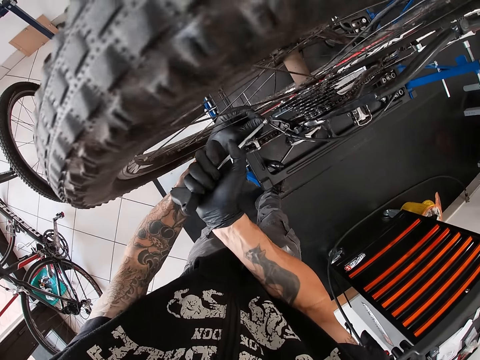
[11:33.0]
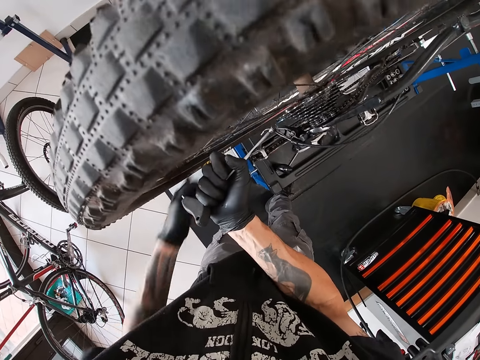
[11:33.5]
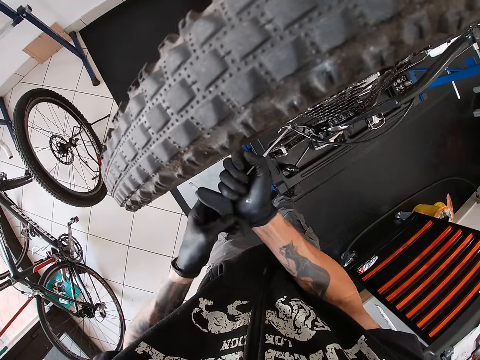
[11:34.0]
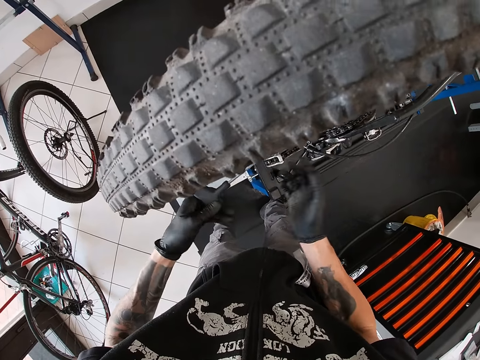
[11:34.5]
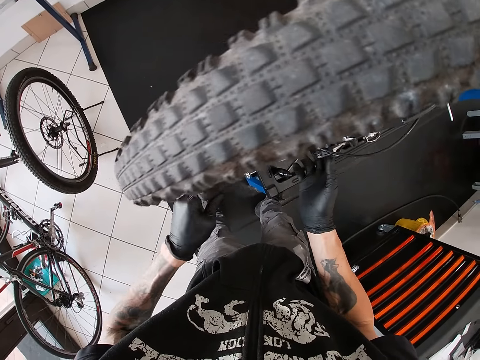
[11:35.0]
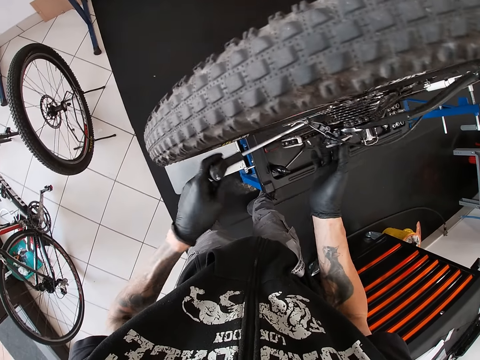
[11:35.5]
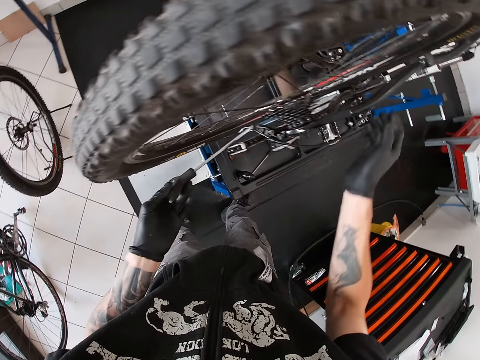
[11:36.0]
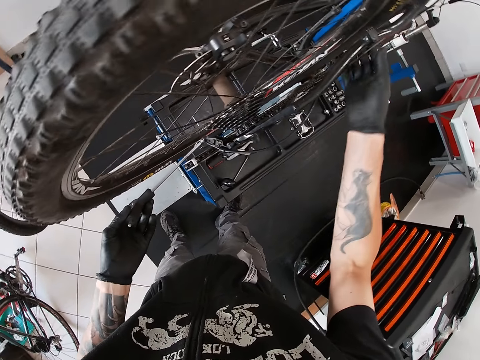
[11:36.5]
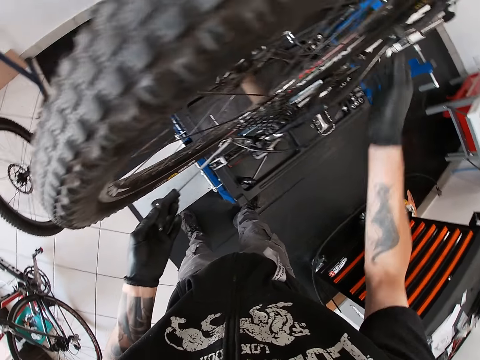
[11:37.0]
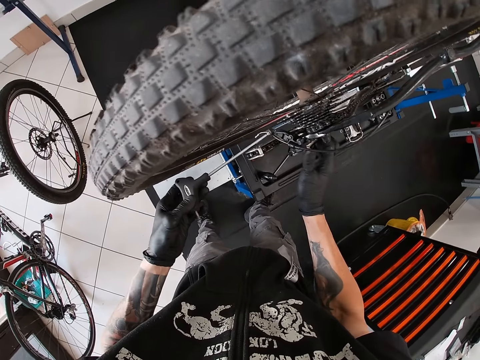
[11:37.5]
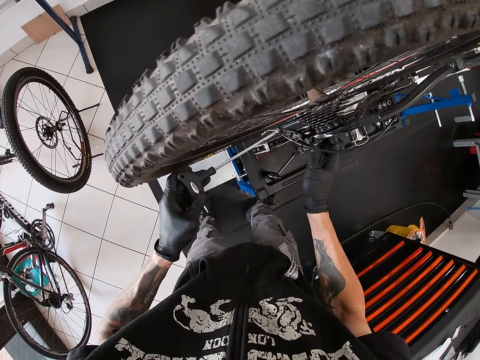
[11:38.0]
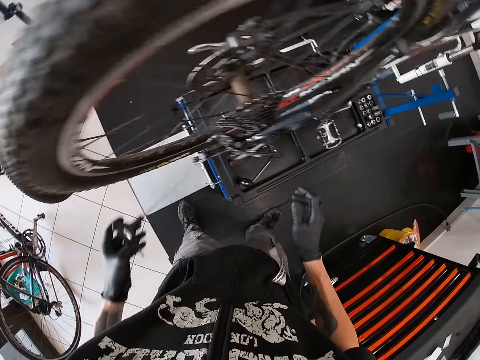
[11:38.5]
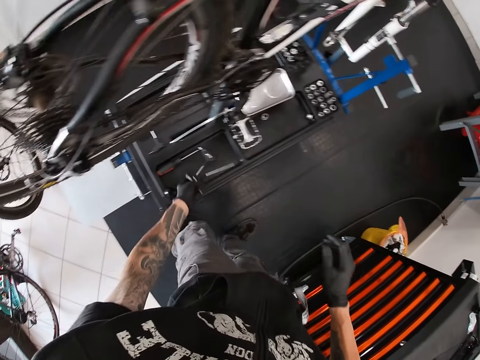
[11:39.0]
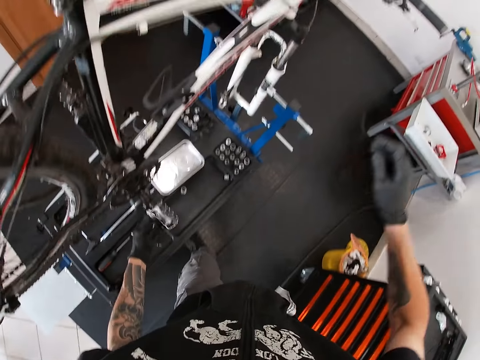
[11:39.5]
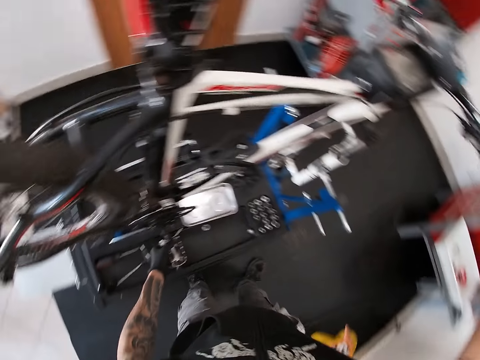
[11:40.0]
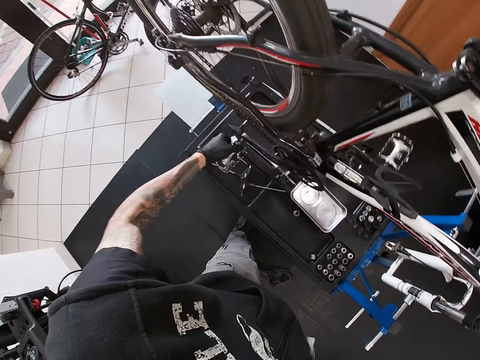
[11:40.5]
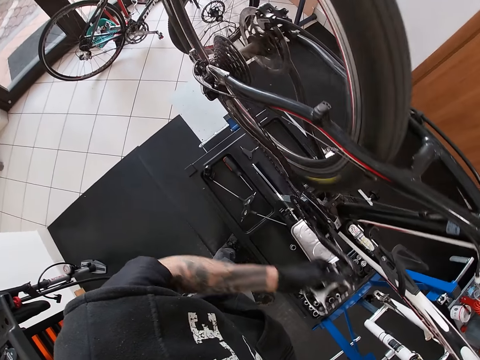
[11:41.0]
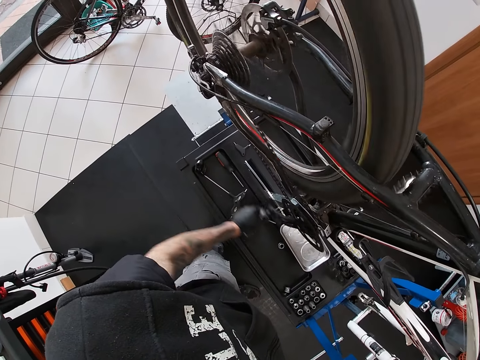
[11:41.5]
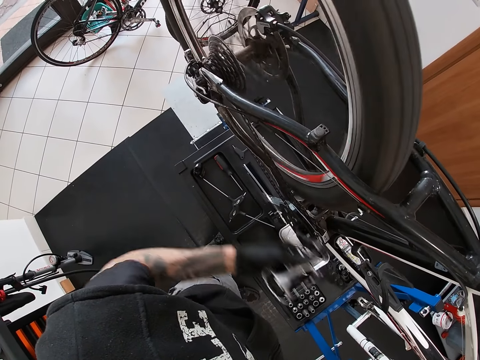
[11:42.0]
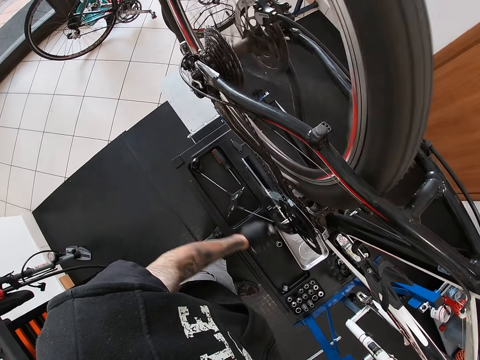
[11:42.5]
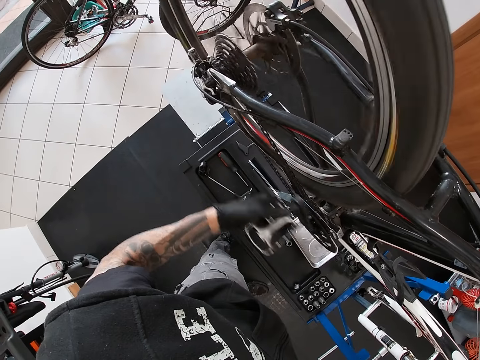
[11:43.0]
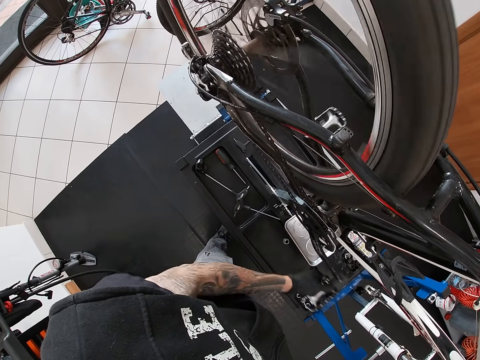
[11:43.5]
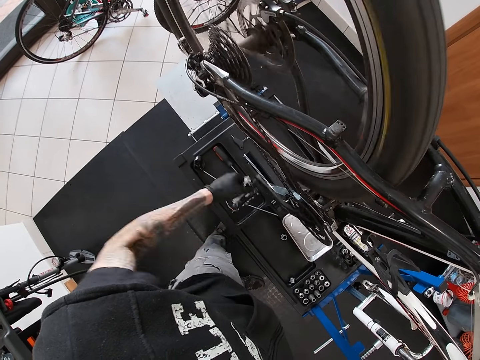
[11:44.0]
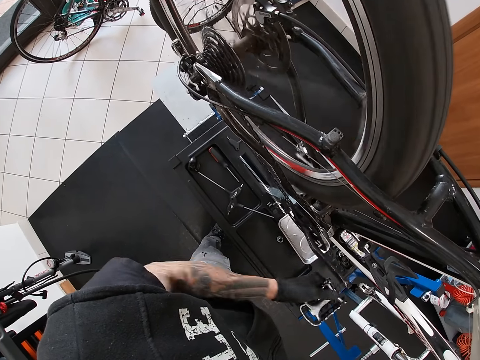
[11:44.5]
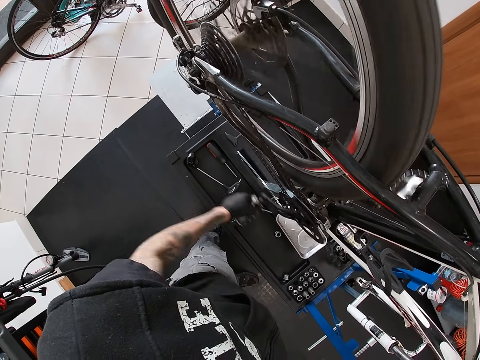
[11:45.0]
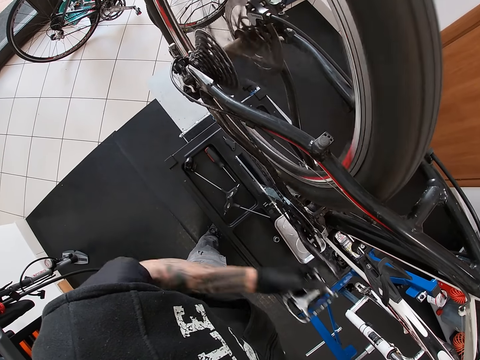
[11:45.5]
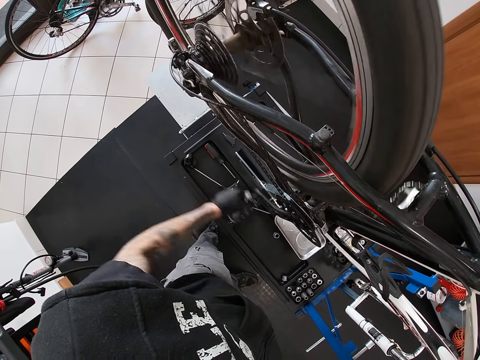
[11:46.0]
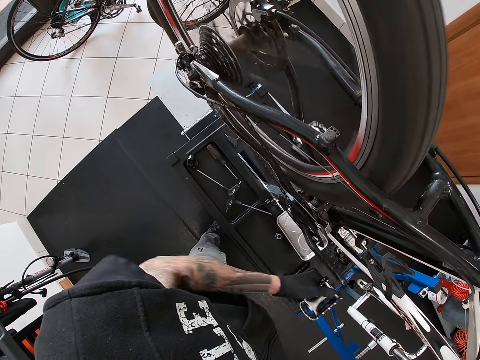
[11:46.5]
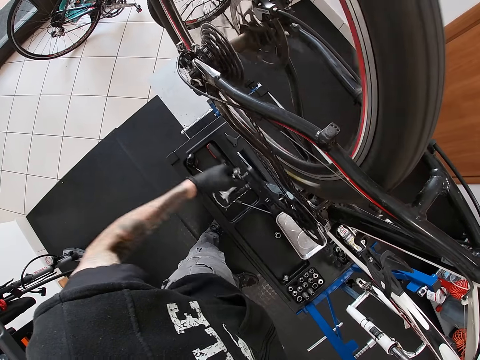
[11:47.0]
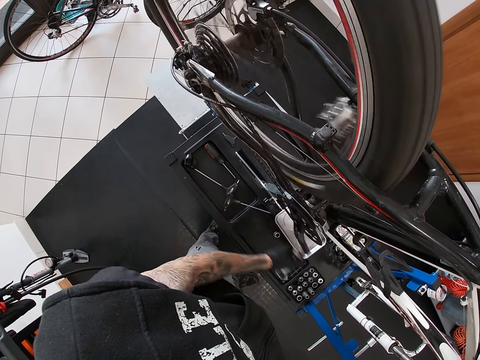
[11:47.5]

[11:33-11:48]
The camera wearer holds a bicycle wire. He drops the wrench in the toolbox with his left hand. He turns the pedal of the bicycle with his left hand and holds the handle bar of the bicycle with his right hand.

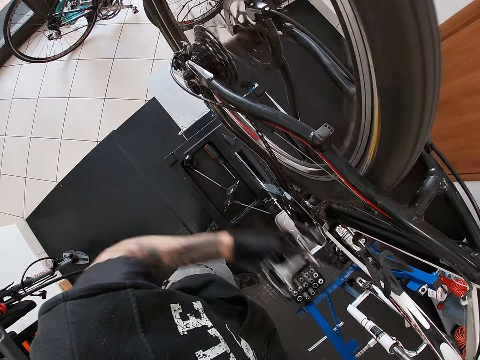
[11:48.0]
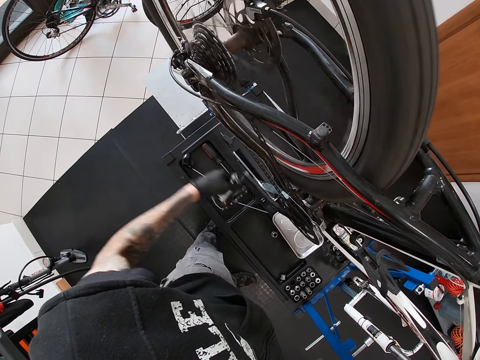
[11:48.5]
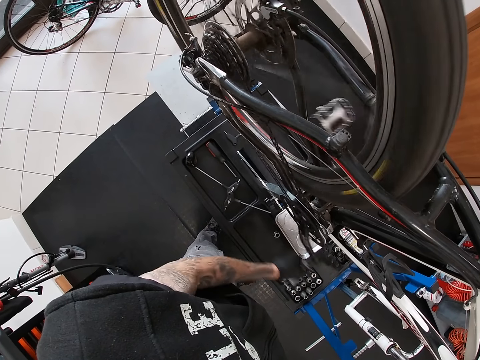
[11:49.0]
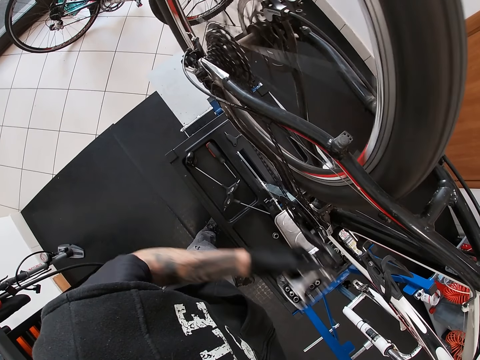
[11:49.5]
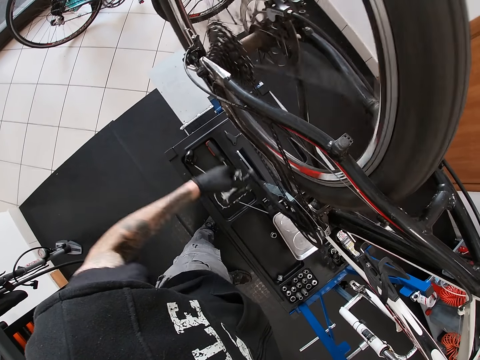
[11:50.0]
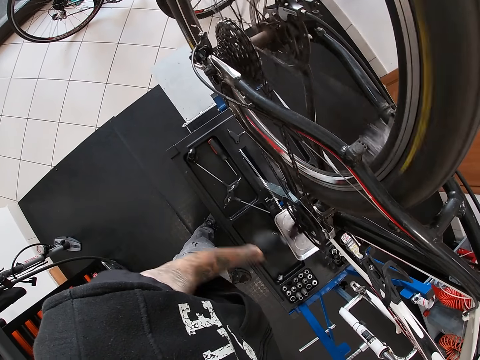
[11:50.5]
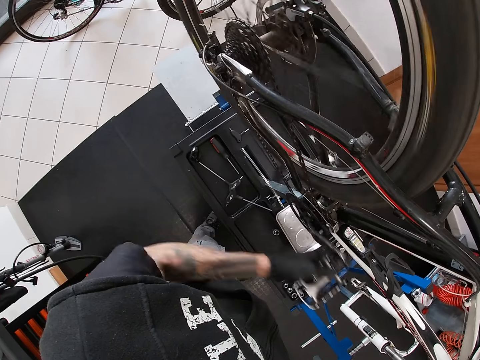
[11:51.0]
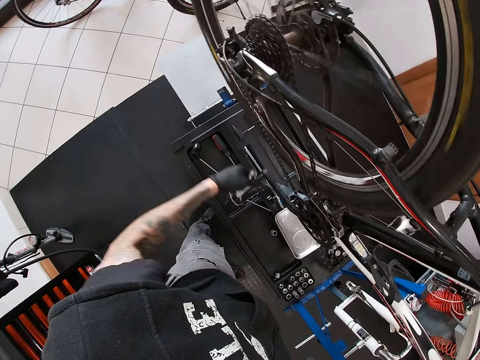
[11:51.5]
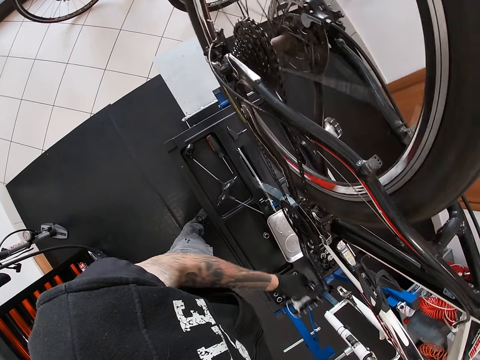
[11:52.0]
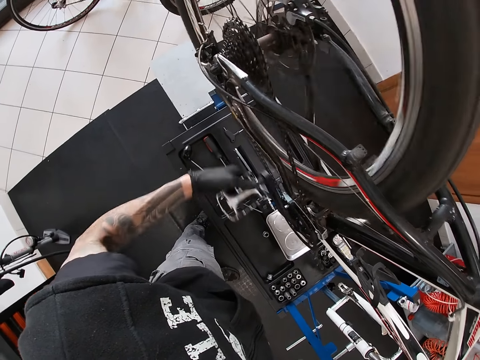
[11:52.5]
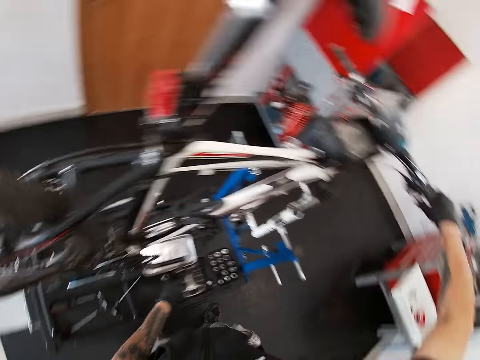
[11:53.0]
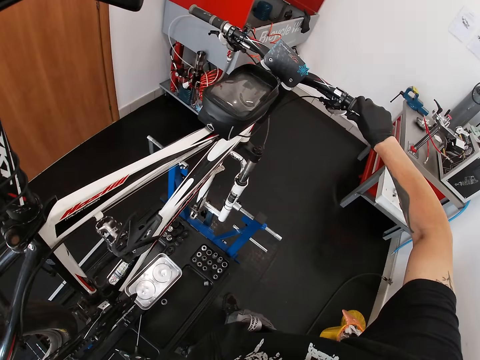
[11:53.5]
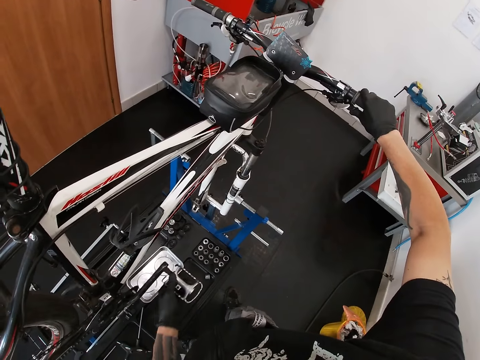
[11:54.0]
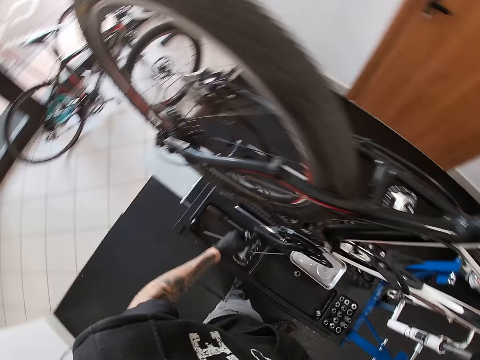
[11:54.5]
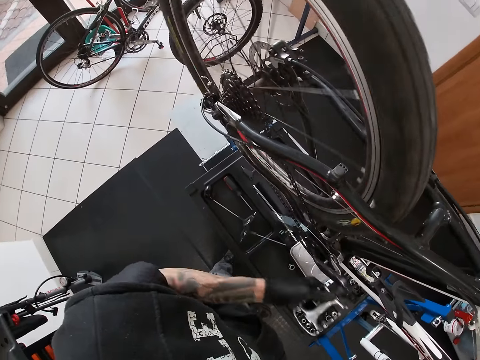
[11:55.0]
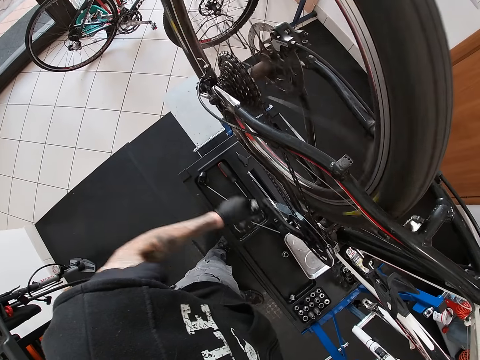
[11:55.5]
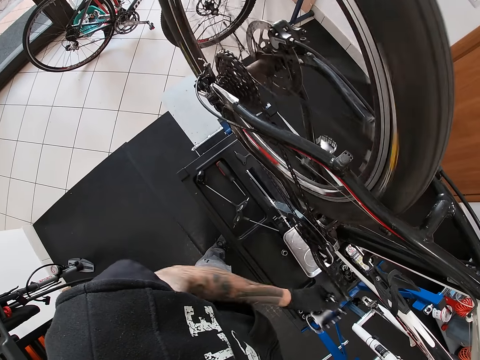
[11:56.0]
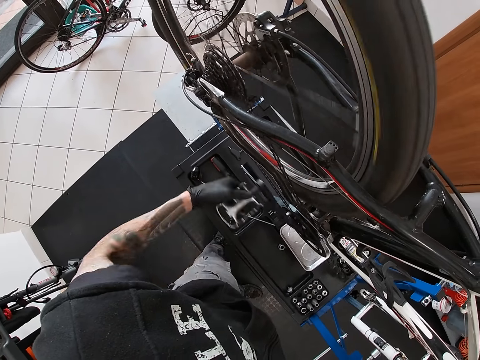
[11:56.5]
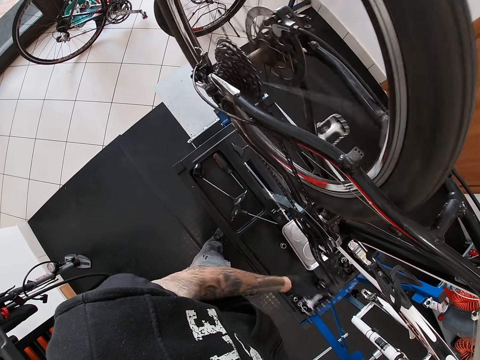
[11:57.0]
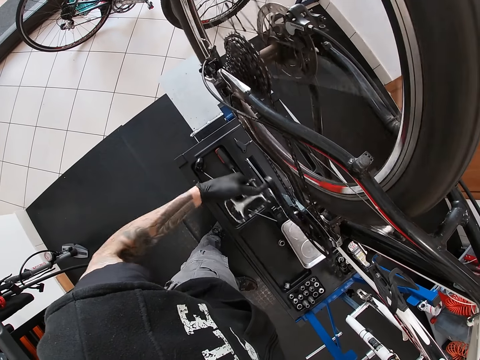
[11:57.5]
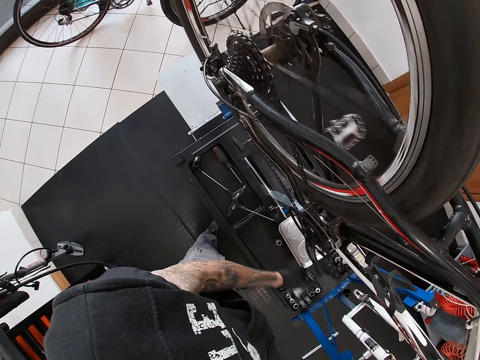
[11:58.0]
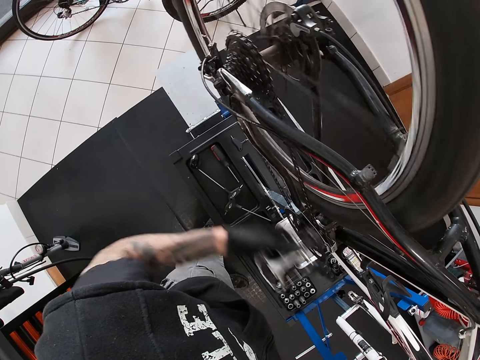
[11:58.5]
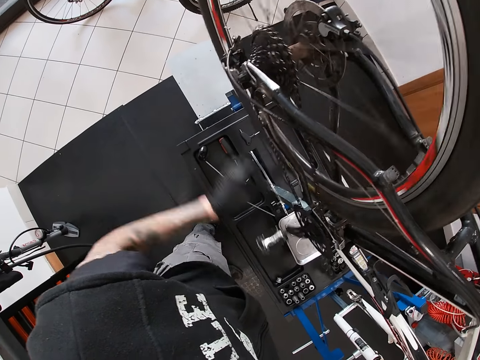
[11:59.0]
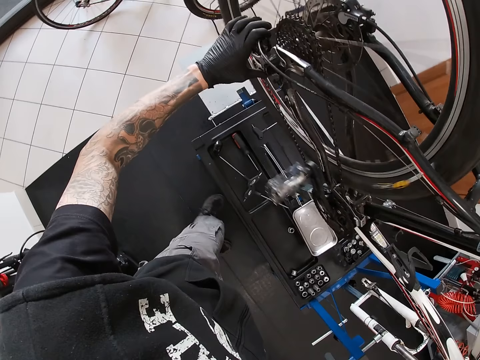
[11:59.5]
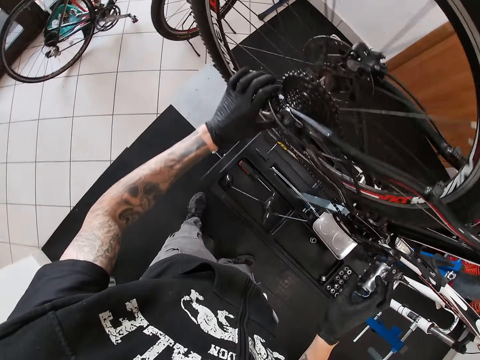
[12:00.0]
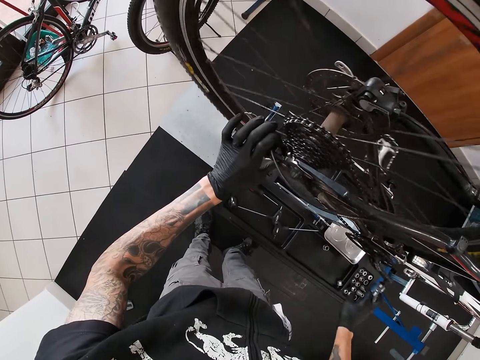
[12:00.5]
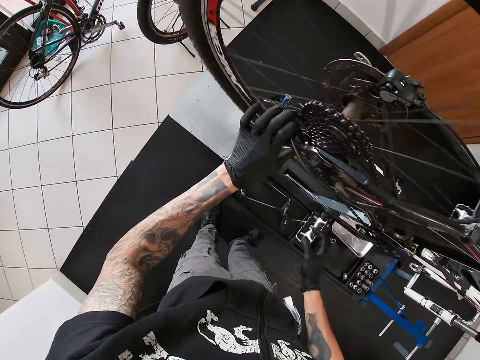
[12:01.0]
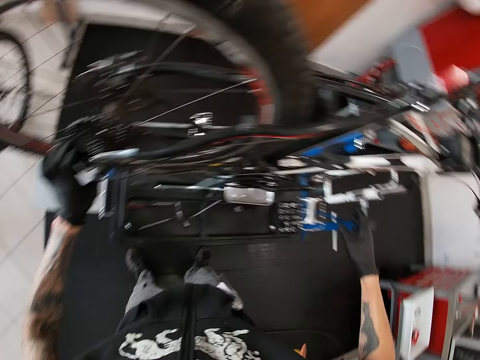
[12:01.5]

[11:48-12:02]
The camera wearer holds the rear derailleur with his left hand. He holds on the chain ends. He moves the pedal with the hands.
